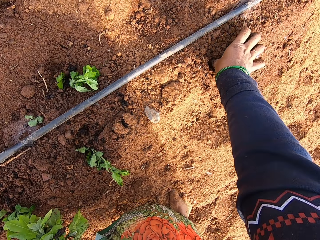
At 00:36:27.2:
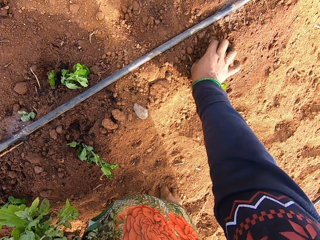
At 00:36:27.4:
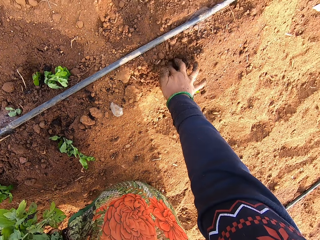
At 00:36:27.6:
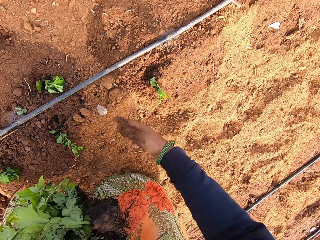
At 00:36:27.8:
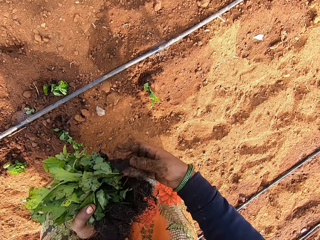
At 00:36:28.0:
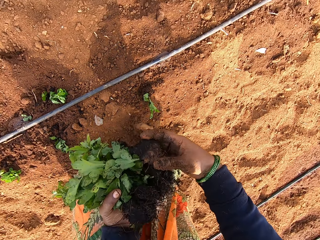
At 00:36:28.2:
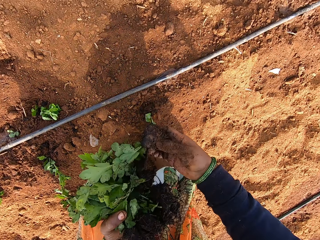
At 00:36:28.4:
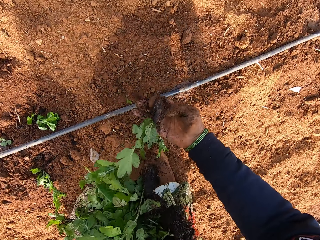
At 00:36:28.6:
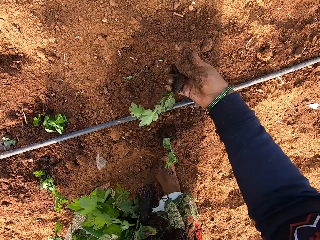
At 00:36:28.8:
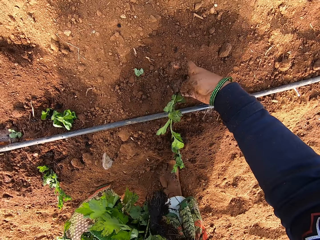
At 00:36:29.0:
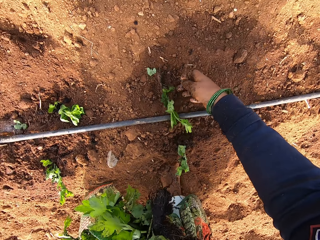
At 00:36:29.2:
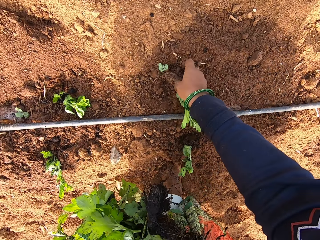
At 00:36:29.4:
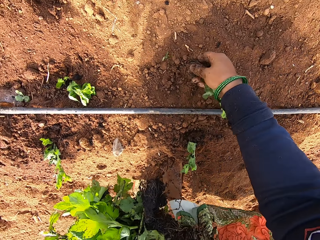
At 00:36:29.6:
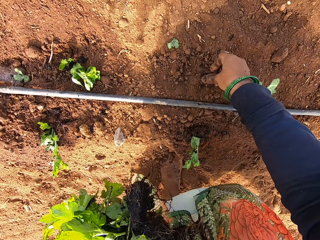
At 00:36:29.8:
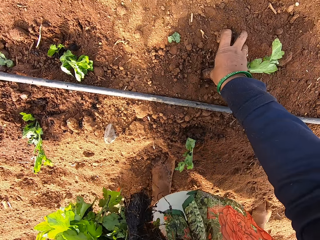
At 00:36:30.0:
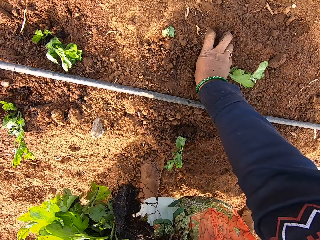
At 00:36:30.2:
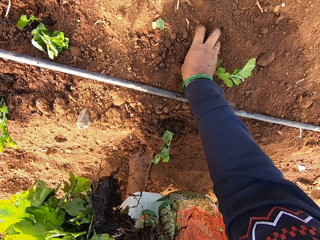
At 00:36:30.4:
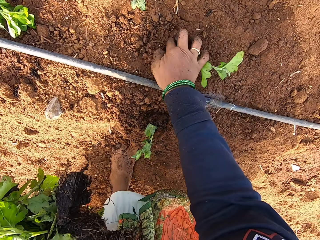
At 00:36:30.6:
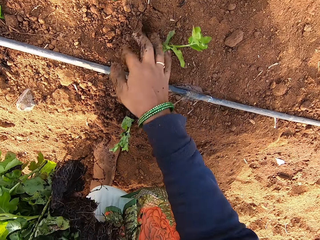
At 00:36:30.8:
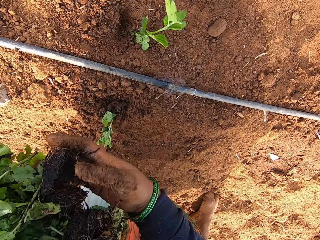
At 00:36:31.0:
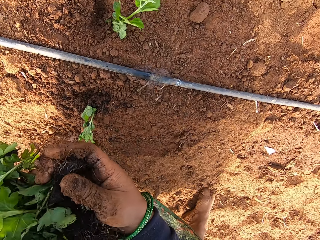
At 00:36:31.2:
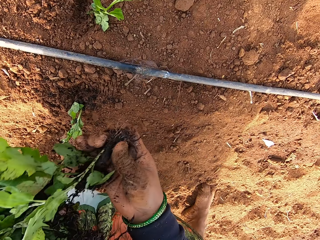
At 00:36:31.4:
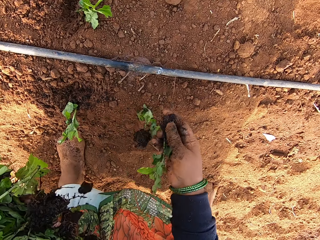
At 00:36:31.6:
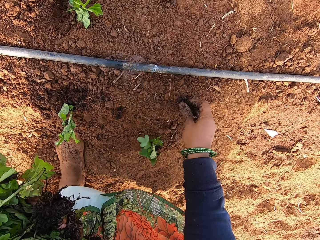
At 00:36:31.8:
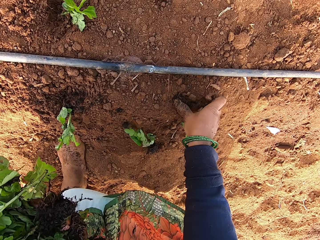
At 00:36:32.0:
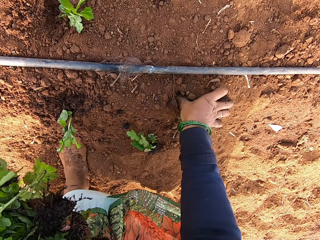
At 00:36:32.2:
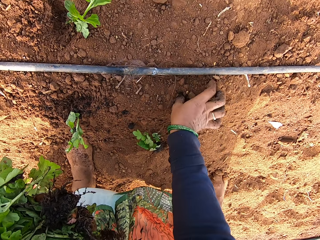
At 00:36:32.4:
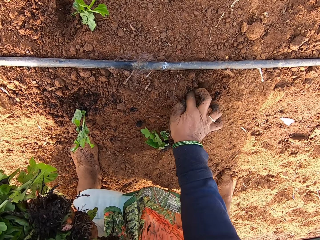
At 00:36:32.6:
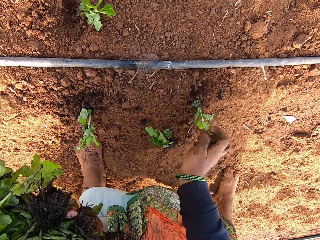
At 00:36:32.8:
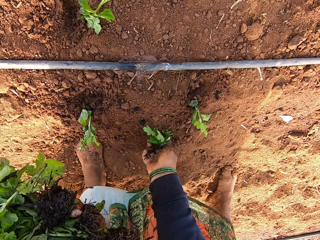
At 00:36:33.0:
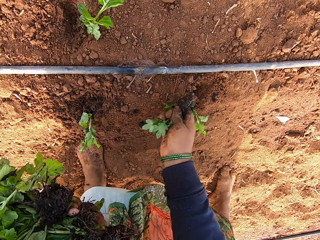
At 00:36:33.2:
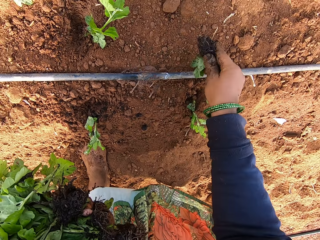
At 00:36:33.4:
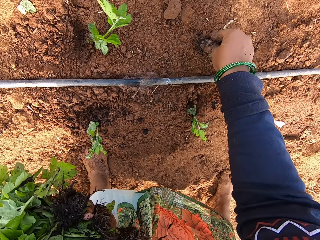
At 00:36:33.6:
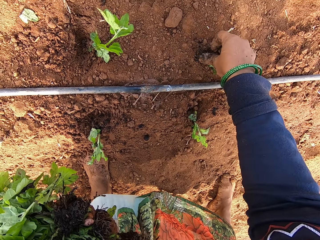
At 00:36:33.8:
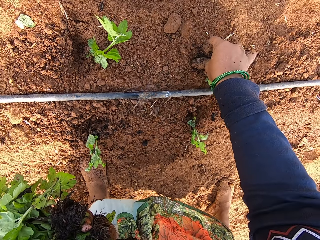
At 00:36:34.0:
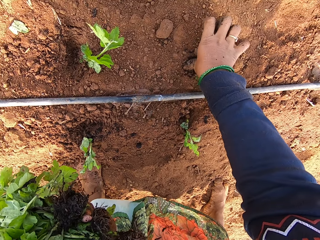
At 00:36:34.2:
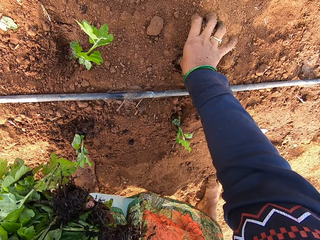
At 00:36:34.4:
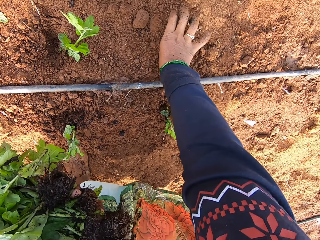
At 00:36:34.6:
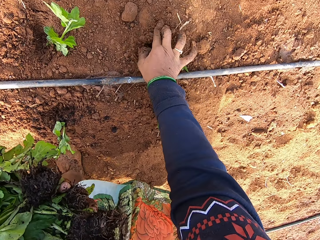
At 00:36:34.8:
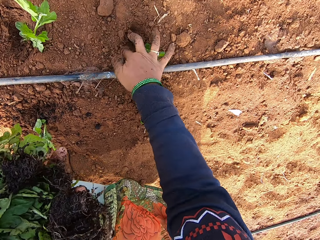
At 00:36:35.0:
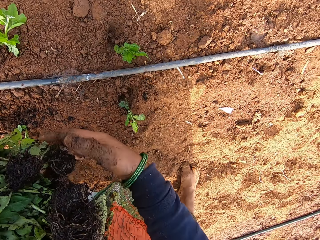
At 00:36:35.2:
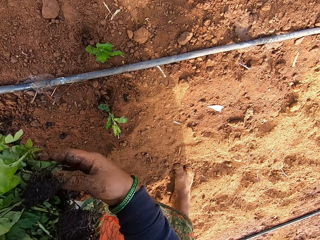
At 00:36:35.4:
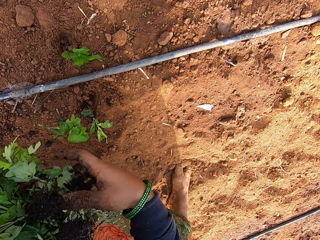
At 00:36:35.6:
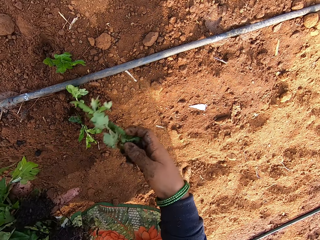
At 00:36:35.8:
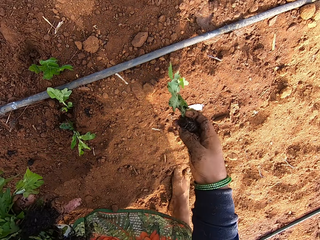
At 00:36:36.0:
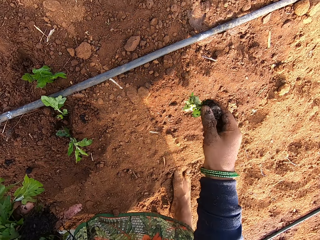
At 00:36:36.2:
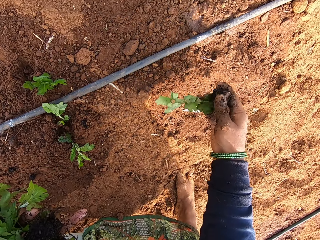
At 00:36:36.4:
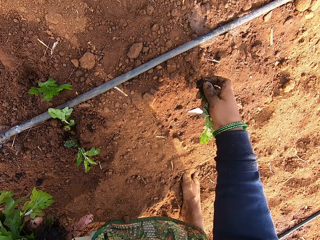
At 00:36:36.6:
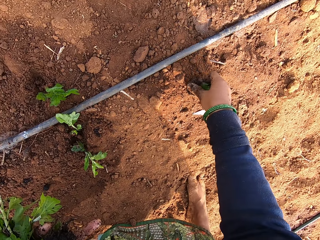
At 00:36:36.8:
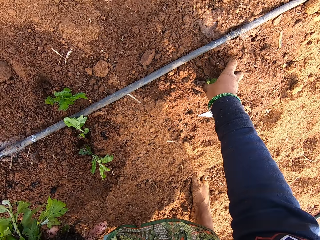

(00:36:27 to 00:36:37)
The camera wearer plants the spinach on the ground with her right hand. She removes a spinach from her left hand with her right hand. She plants the spinach on the ground with her right hand. She removes a spinach from her left hand with her right hand. She plants the spinach on the ground with her right hand. She picks a spinach from the ground with her right hand. She plants the spinach on the ground with her right hand. She removes a spinach from her left hand with her right hand. She plants a plant on the garden.

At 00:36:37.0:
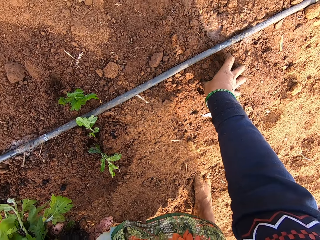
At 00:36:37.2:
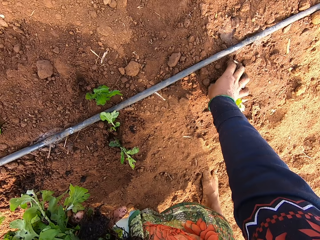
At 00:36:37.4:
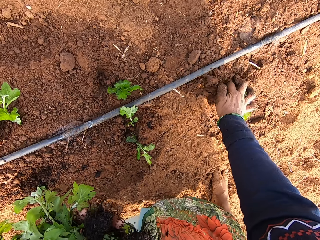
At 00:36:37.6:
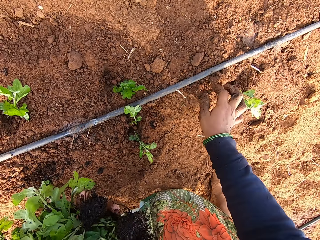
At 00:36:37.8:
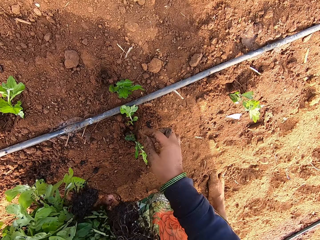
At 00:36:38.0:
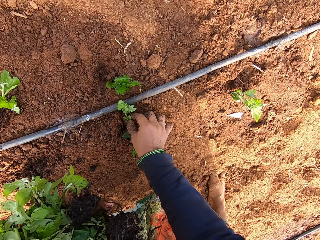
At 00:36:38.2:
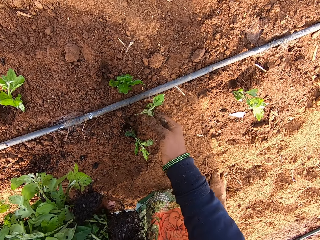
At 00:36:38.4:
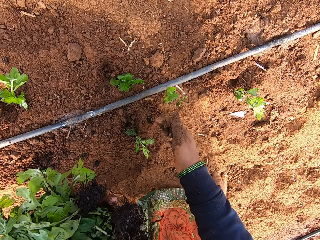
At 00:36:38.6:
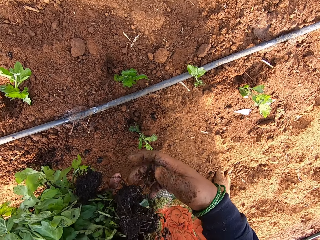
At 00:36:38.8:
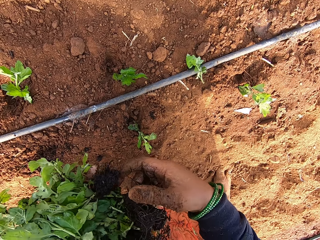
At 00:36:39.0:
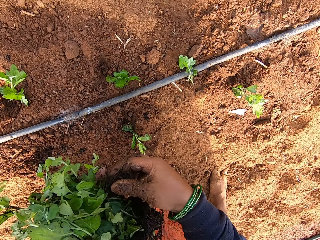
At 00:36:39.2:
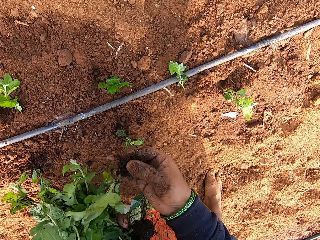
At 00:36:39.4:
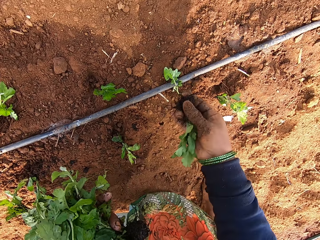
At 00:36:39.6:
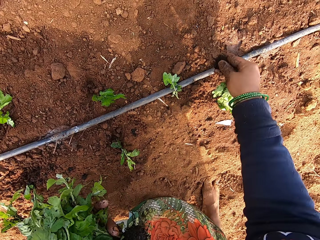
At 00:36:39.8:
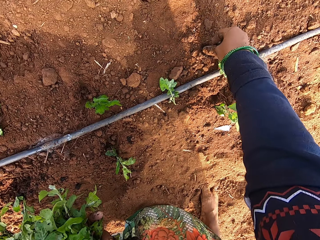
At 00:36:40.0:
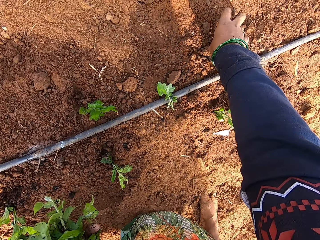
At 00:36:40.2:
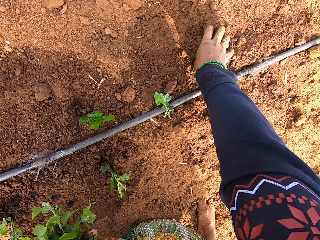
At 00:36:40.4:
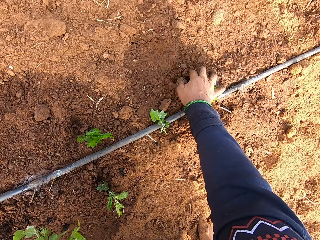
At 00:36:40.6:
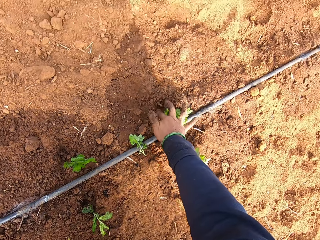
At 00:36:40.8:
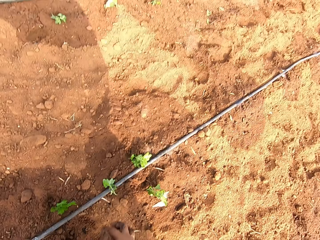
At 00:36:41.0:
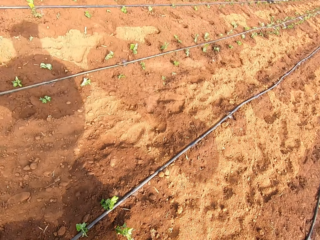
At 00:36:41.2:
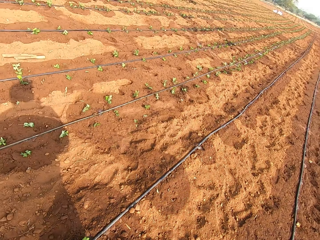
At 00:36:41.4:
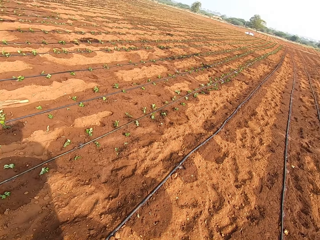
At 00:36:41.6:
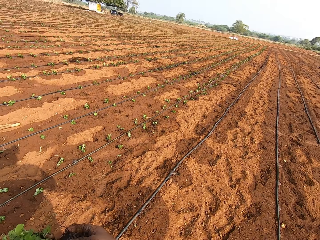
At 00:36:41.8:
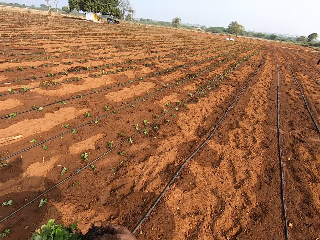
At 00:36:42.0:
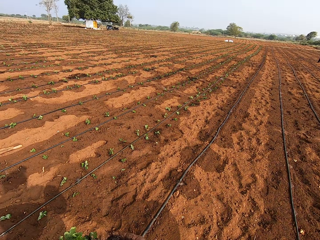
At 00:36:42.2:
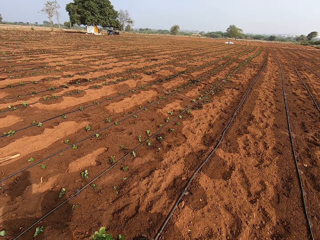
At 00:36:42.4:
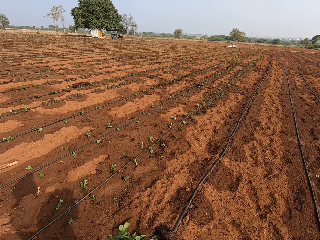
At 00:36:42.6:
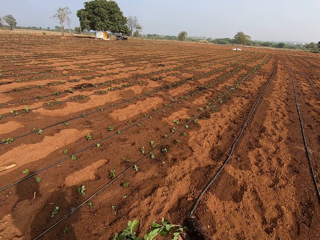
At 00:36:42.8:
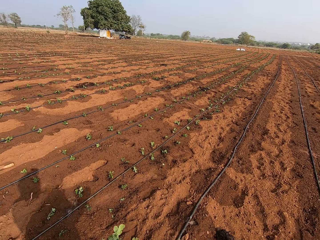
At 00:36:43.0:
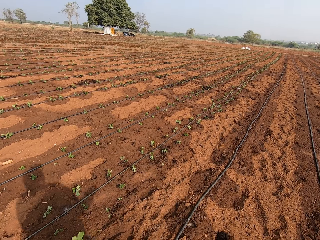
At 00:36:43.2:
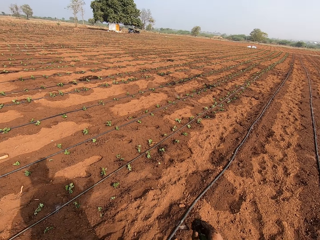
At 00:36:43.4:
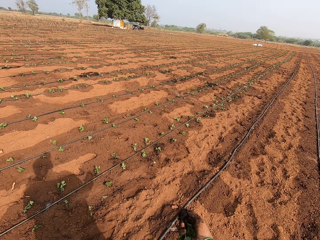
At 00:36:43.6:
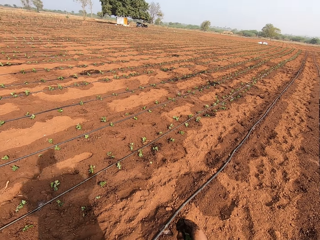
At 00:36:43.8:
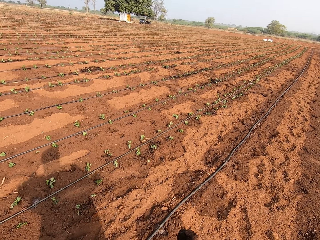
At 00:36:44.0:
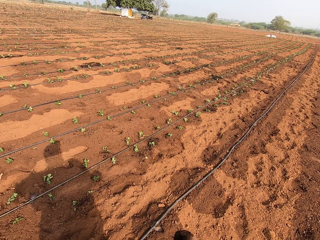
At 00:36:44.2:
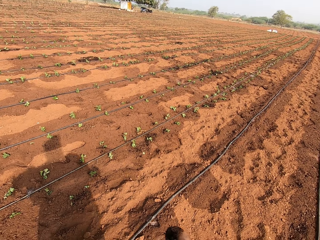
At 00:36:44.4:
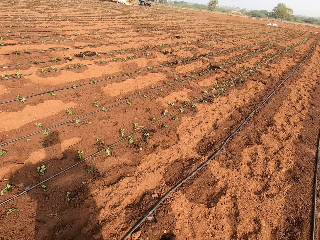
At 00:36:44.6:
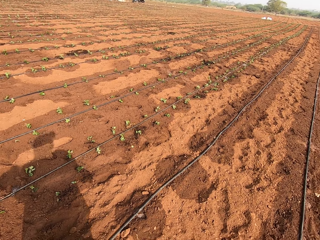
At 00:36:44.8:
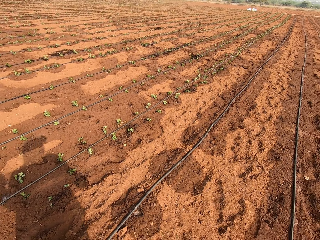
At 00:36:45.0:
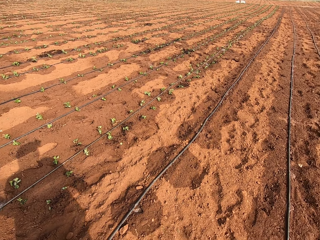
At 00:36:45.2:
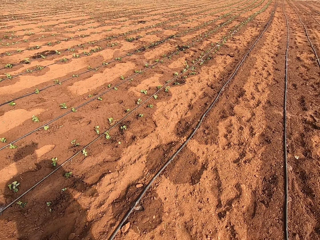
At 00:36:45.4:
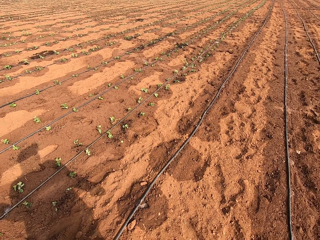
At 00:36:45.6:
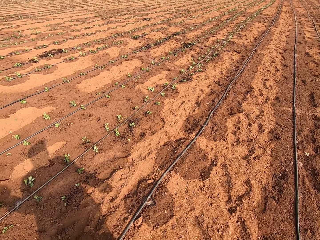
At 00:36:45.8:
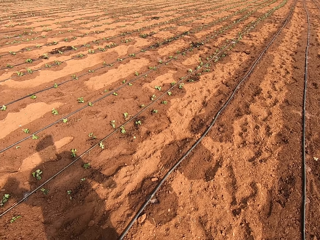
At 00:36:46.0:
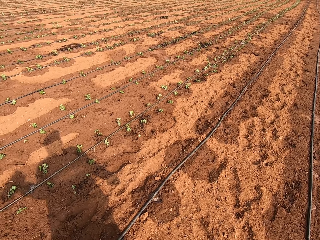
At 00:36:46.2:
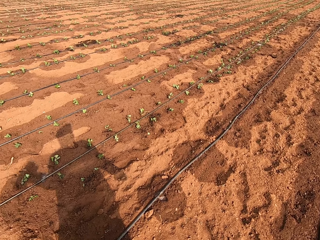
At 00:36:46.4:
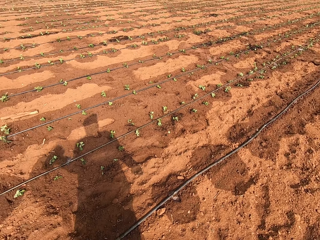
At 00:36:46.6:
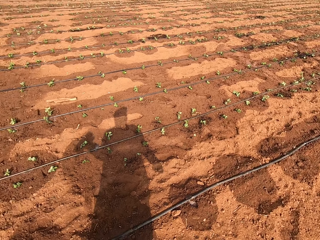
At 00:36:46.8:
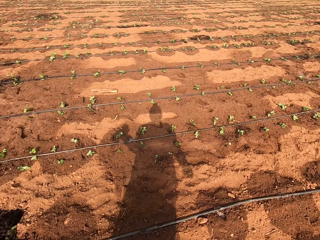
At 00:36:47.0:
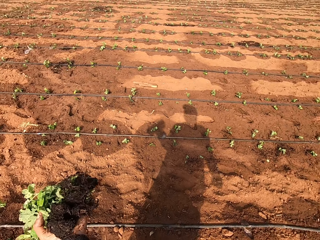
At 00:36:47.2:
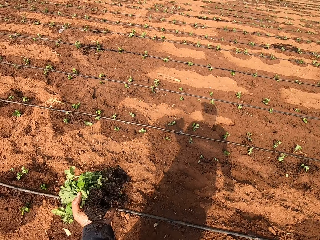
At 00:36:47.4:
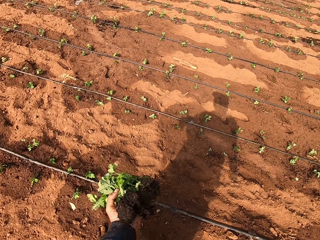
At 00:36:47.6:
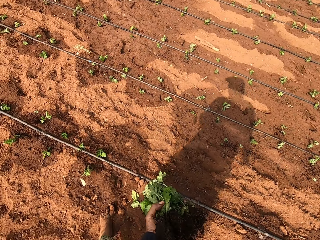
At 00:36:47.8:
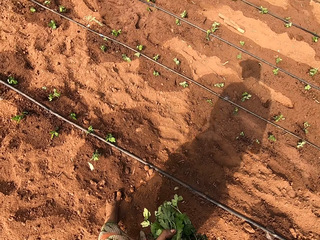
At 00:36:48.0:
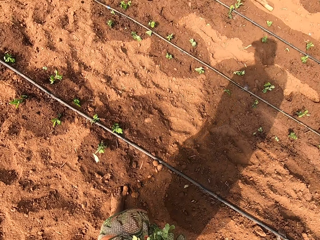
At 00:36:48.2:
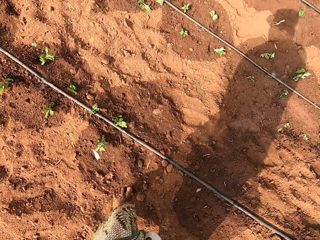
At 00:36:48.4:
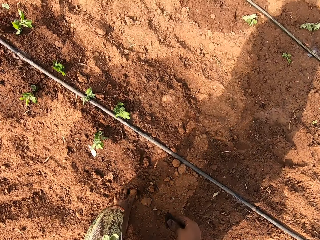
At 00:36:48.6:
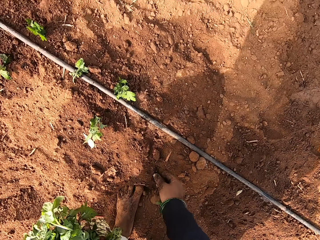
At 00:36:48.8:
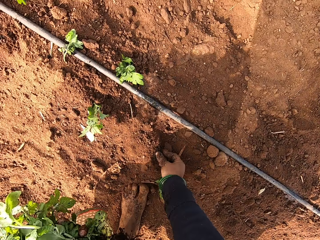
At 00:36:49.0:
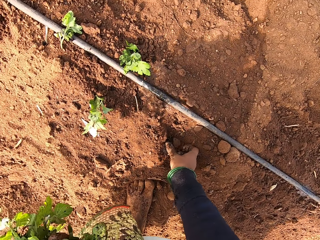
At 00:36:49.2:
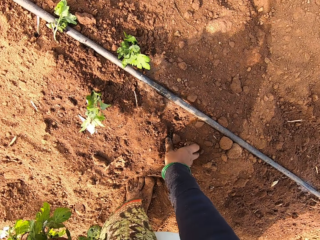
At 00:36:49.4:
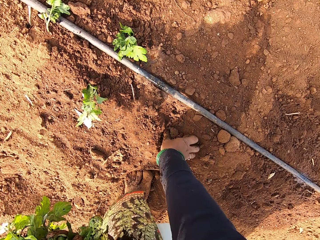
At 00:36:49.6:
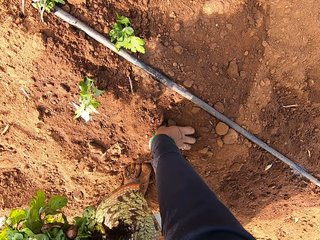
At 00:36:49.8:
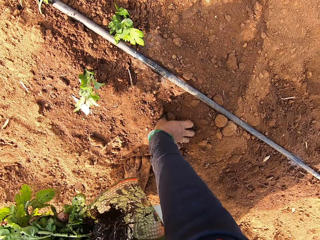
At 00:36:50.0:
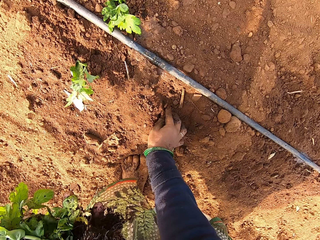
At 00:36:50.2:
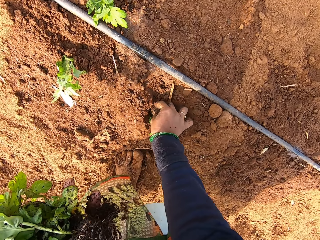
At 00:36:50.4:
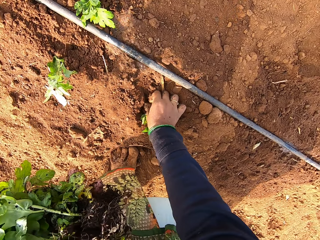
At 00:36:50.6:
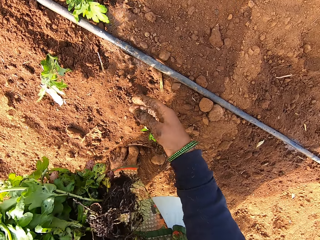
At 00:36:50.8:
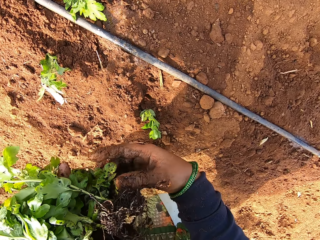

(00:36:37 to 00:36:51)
The camera wearer picks a plant from the garden. She removes a spinach from her left hand with her right hand. She picks a plant from the garden. She plants the spinach on the ground with her right hand. She looks around the garden. She walks around the garden. She speaks to a man. The man speaks to the camera wearer. The camera wearer looks around the garden. She plants the spinach on the ground with her right hand.
